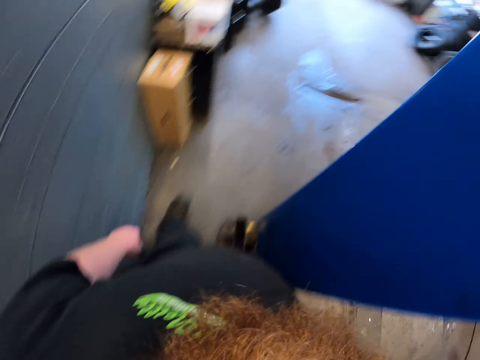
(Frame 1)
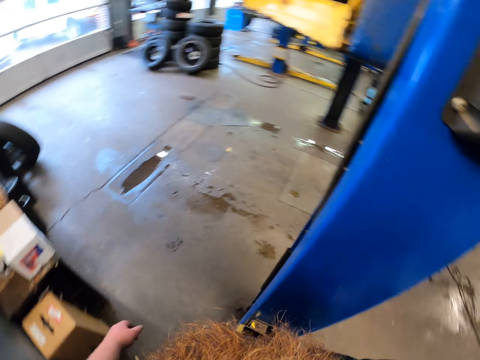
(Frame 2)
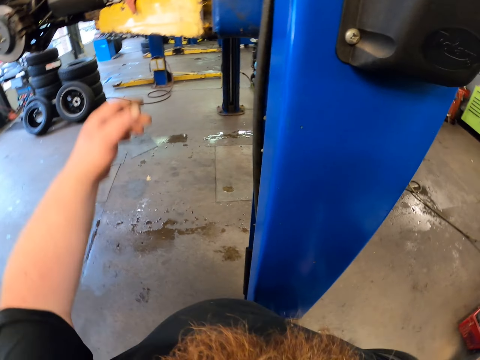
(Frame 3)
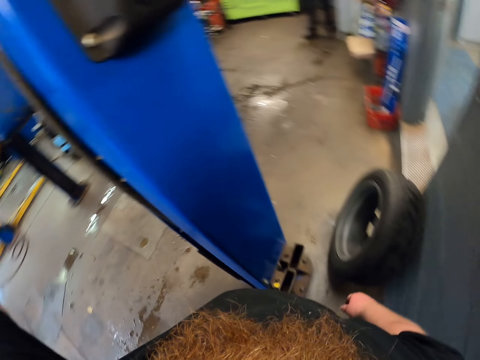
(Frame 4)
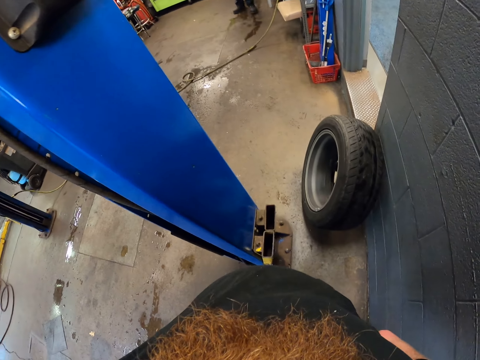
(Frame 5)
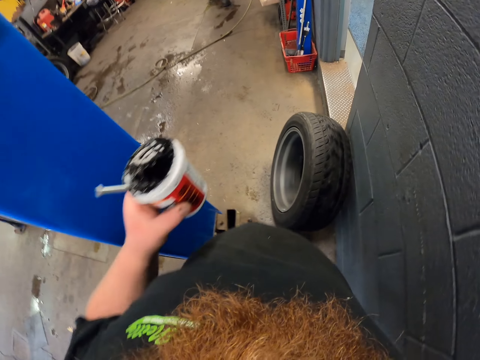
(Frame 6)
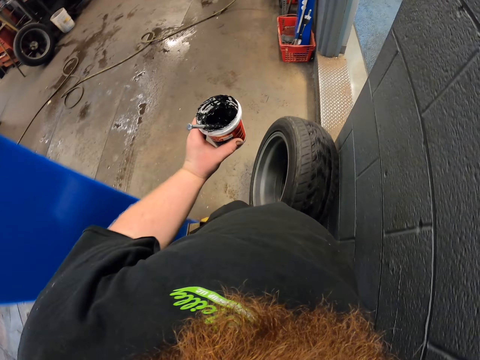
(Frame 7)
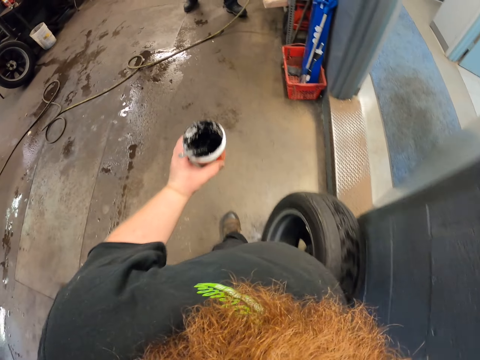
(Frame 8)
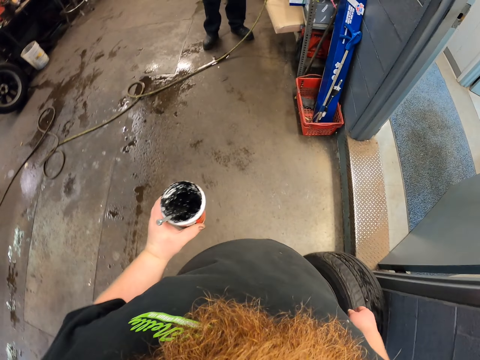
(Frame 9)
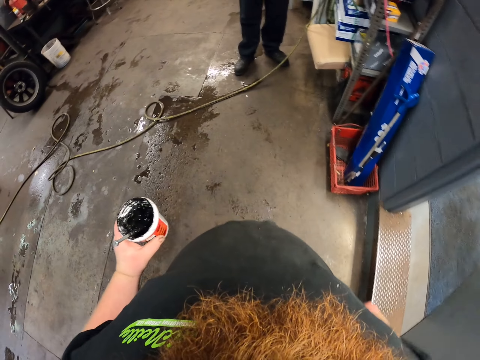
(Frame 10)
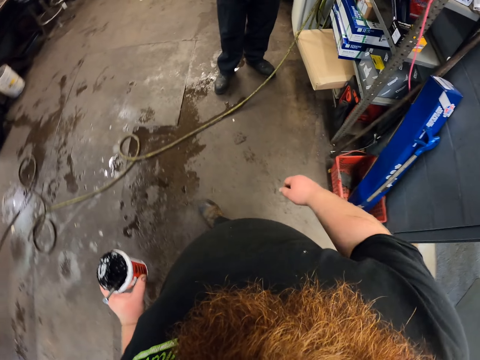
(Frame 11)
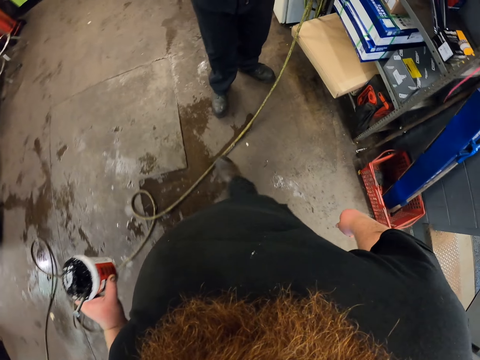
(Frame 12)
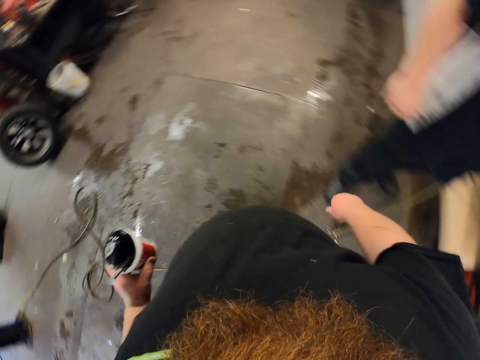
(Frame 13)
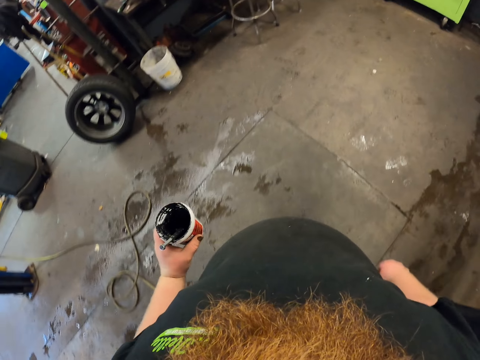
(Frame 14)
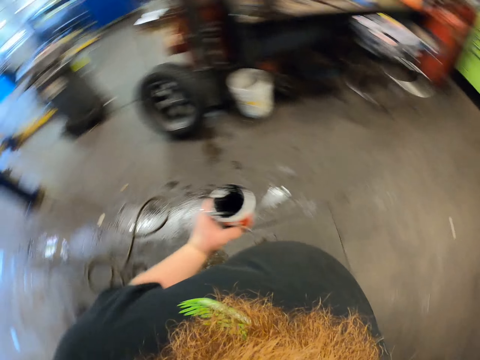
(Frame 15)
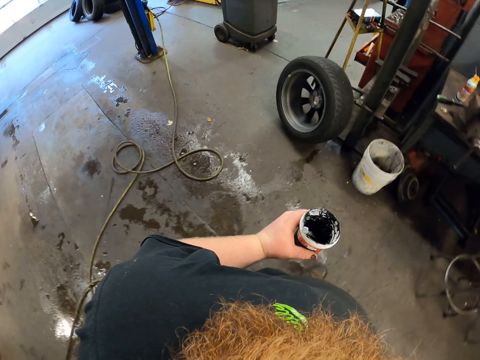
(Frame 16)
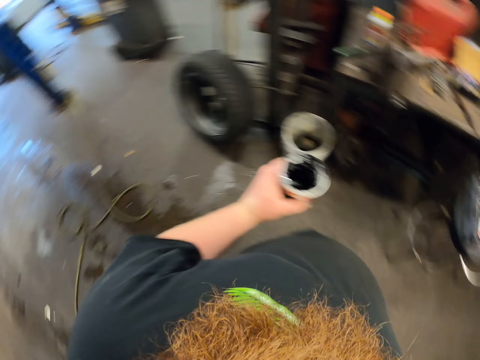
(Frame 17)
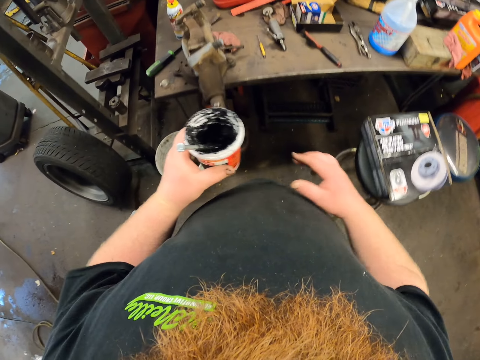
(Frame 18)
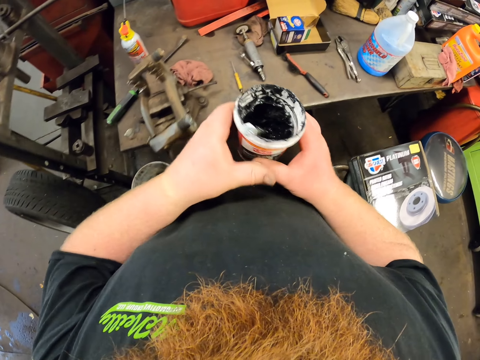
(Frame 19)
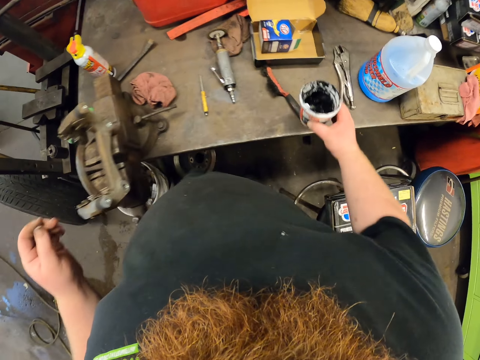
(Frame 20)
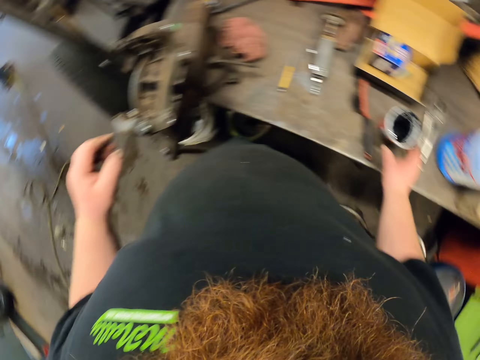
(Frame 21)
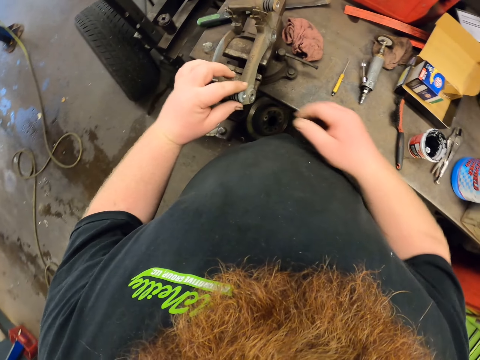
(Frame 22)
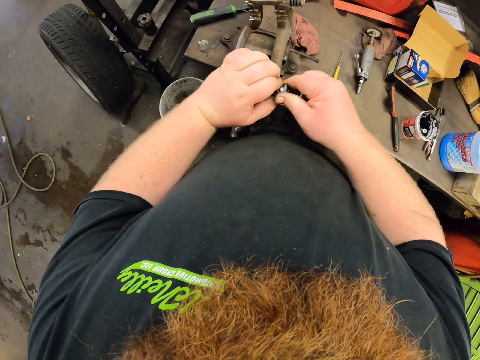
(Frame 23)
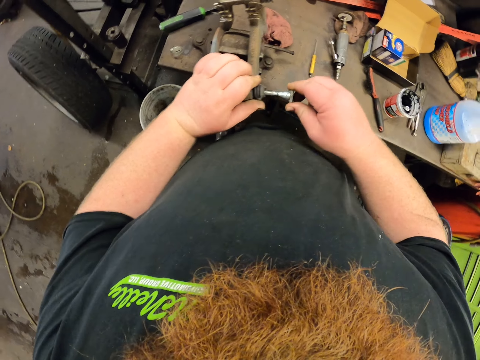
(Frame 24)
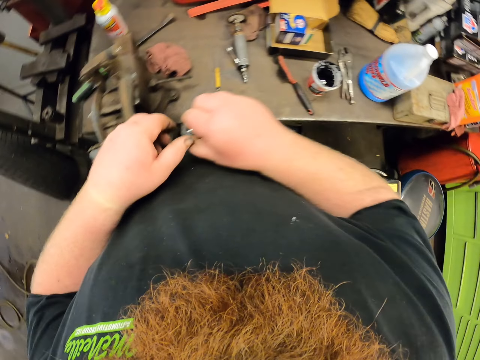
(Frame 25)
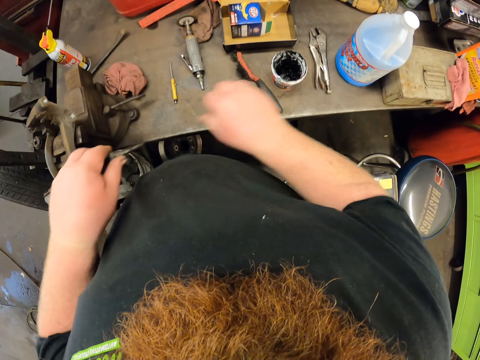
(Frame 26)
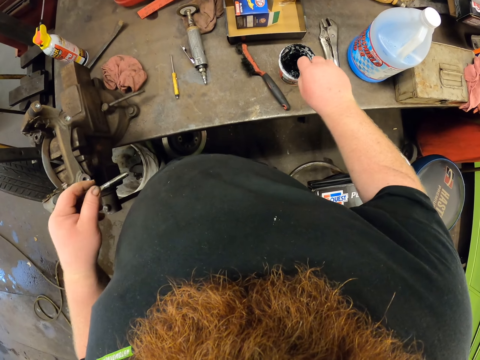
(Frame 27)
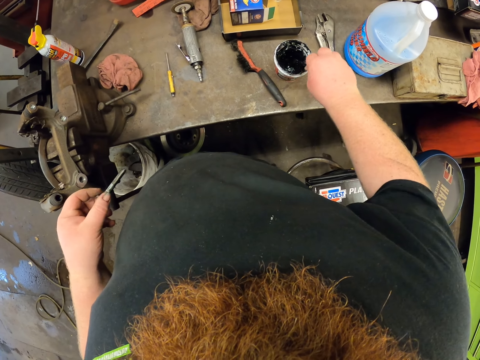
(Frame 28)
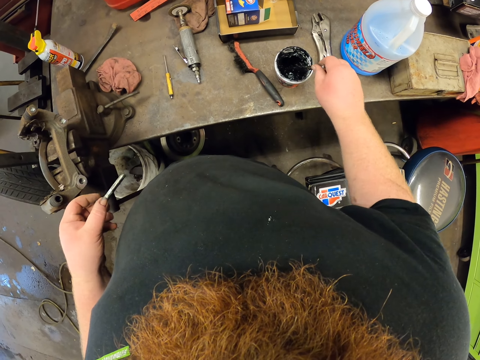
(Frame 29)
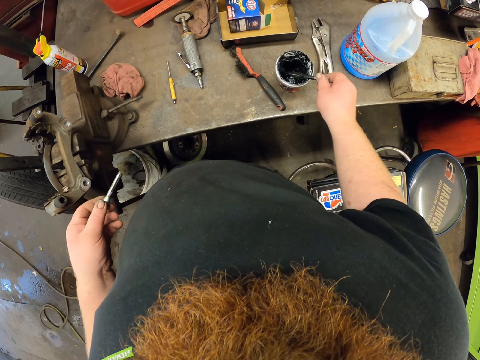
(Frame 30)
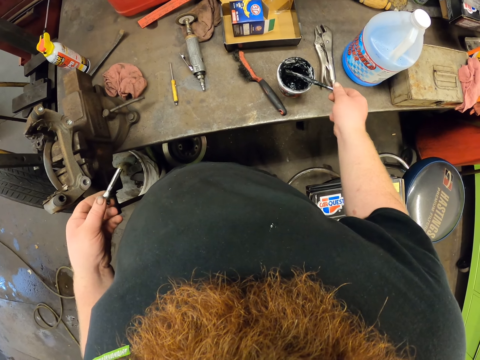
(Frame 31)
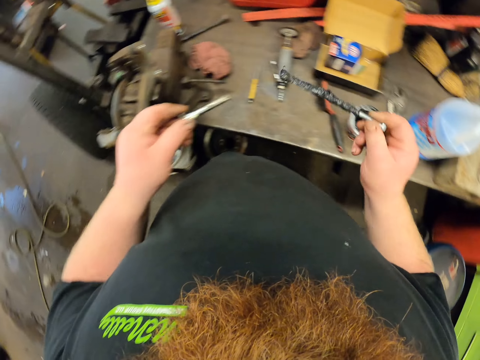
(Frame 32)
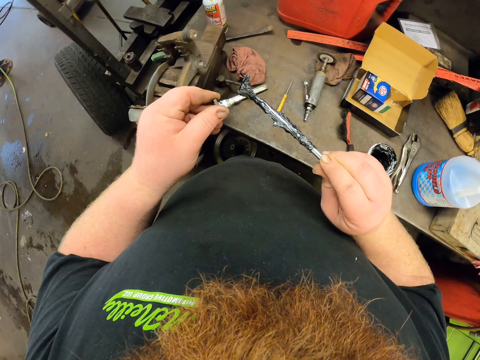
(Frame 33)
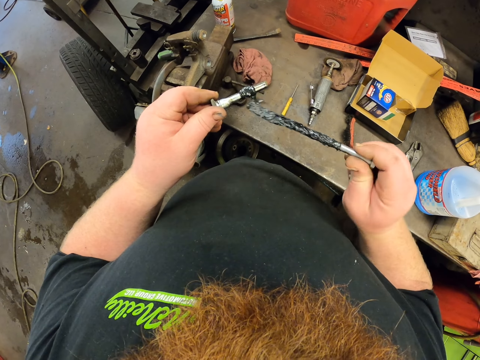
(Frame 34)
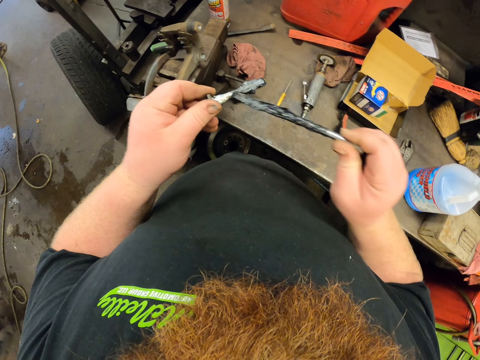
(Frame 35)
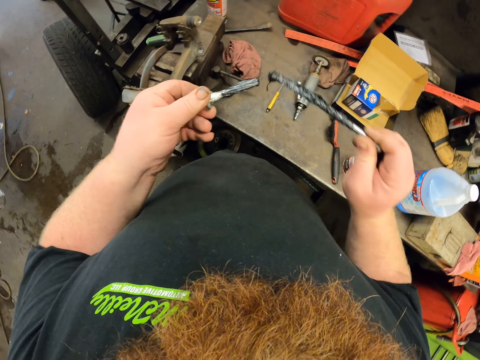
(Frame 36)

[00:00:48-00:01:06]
The camera wearer grabs a grease container. They walk back with the grease container. They take the grease container from the left. They put the grease container on the work surface. They remove a bolt in the caliper housing. They hold the caliper housing bolt. They scoop grease with another bolt. They hold the caliper housing bolt. They apply grease to the caliper housing bolt.

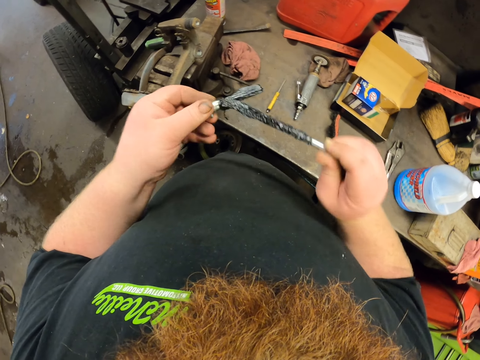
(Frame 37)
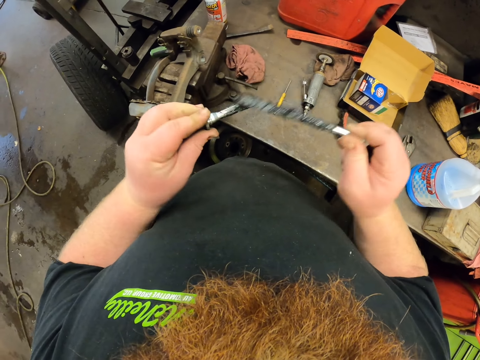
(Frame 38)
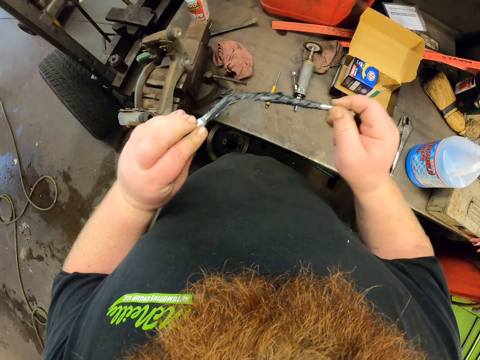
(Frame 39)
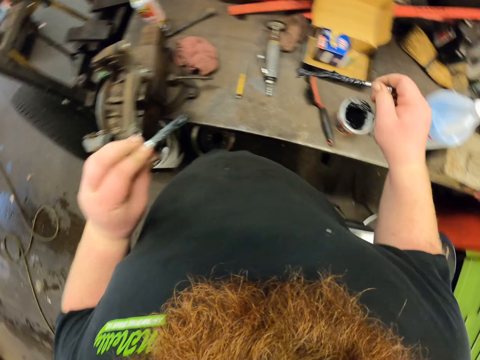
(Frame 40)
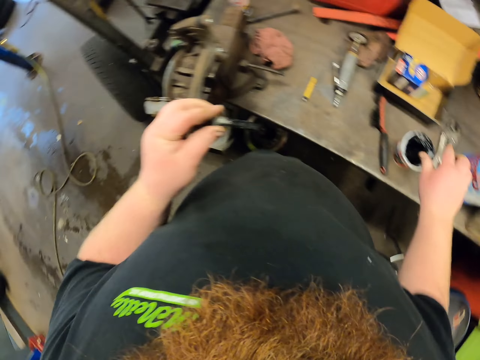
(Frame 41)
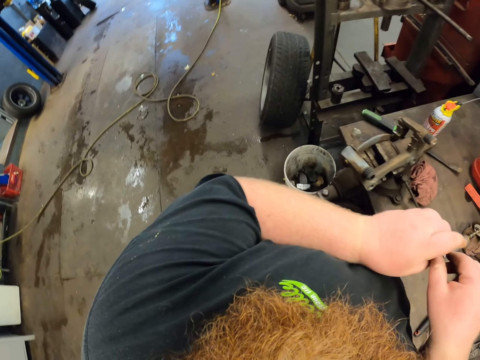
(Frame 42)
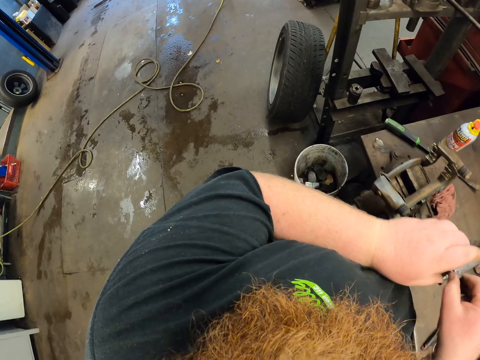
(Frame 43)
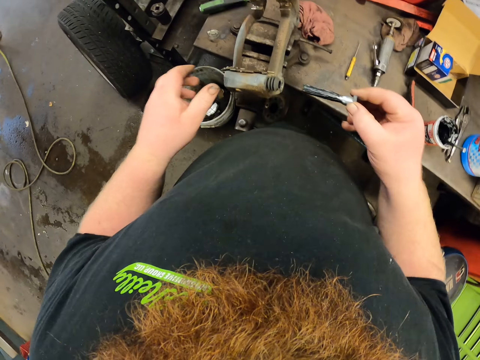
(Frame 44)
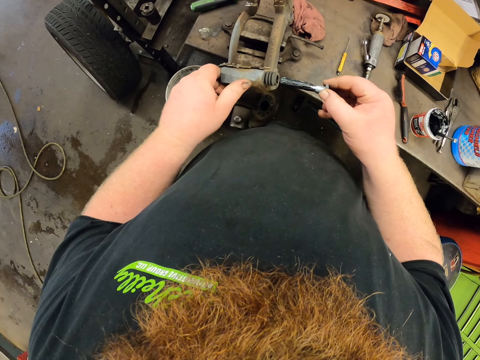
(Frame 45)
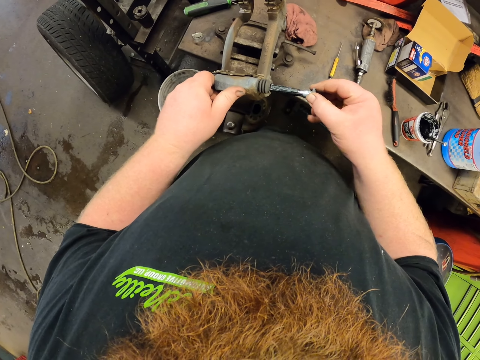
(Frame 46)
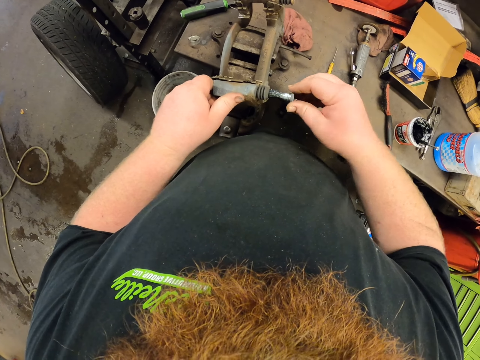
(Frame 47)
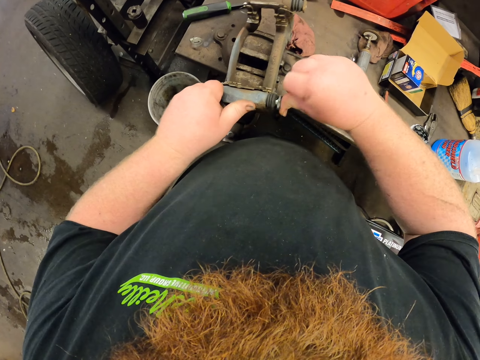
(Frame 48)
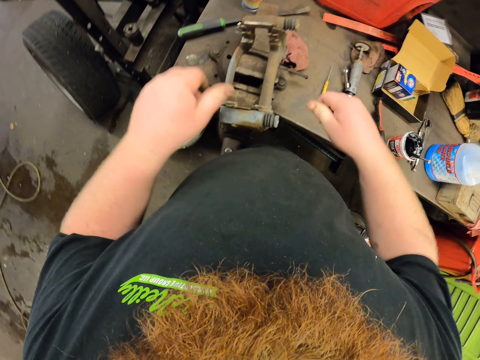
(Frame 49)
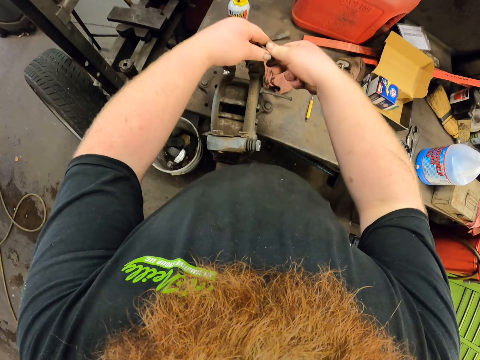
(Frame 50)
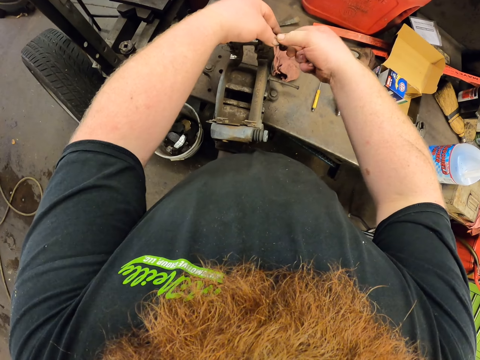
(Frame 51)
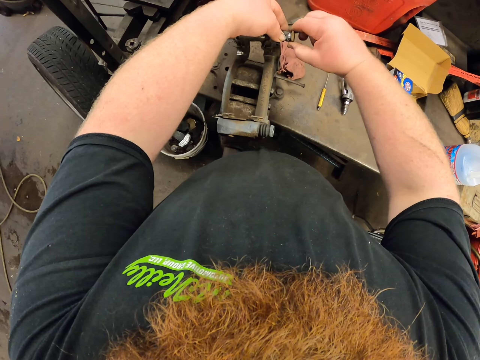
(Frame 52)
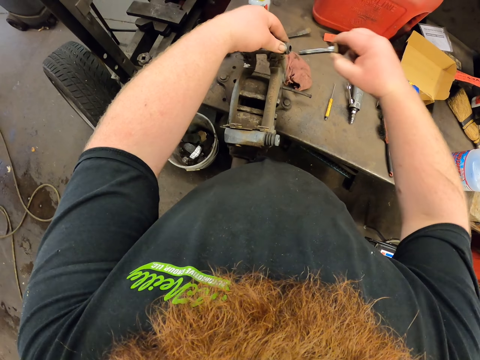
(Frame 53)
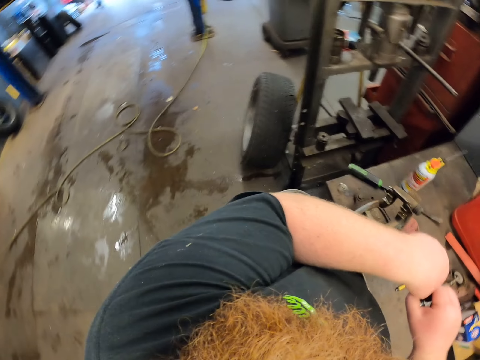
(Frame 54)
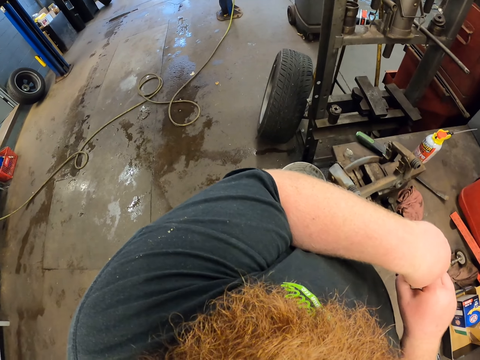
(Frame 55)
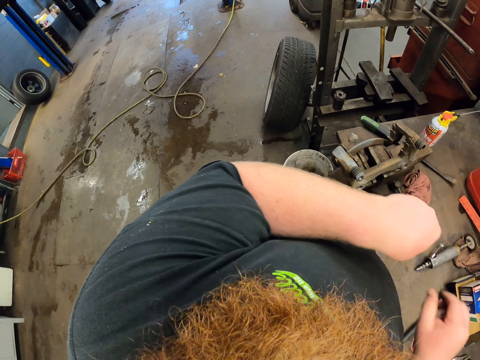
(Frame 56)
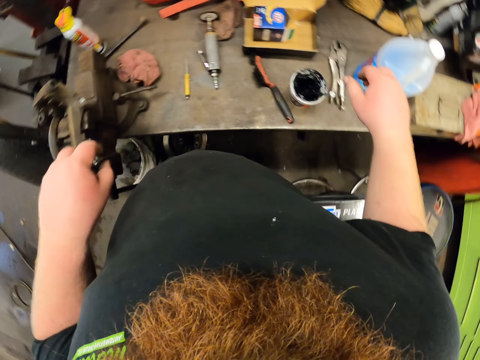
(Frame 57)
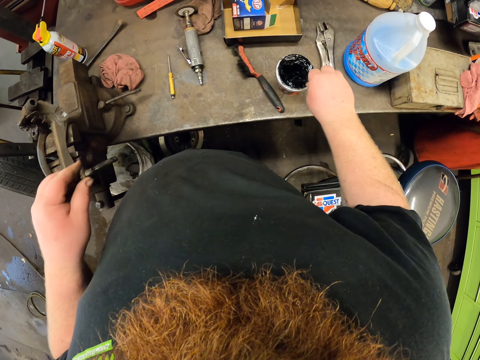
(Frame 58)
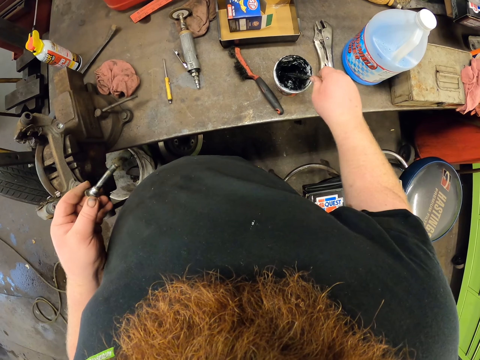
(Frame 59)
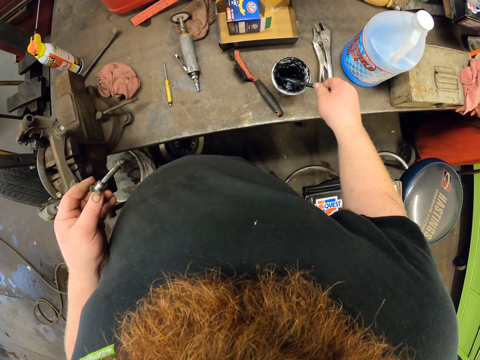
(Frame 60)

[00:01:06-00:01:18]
The camera wearer puts a bolt inside the grease container. They hold the caliper housing bolt. They insert the caliper housing bolt back in the caliper housing. They remove a bolt in the caliper housing. They hold the caliper housing bolt. They look at the floor. They scoop grease with the bolt. They hold the caliper housing bolt.
